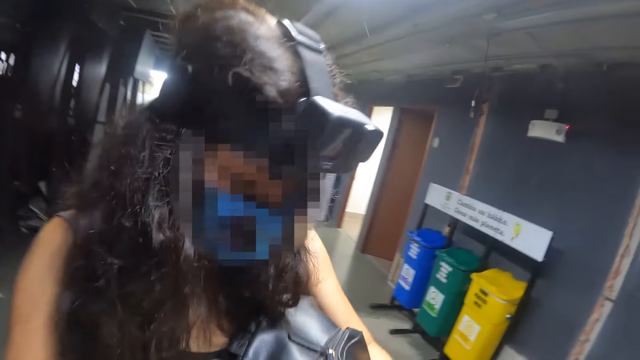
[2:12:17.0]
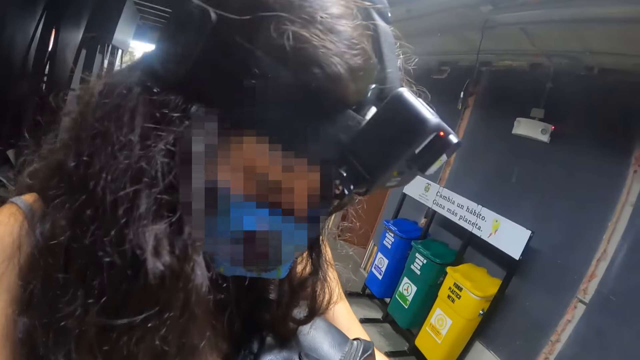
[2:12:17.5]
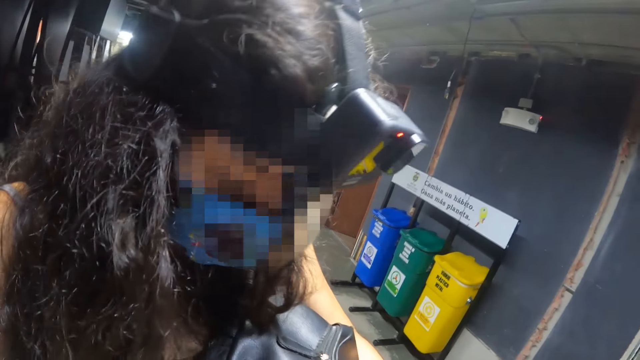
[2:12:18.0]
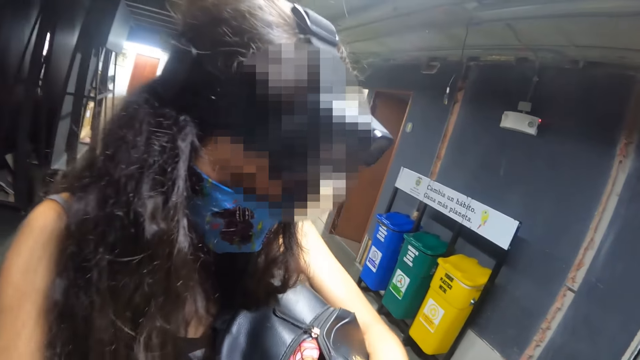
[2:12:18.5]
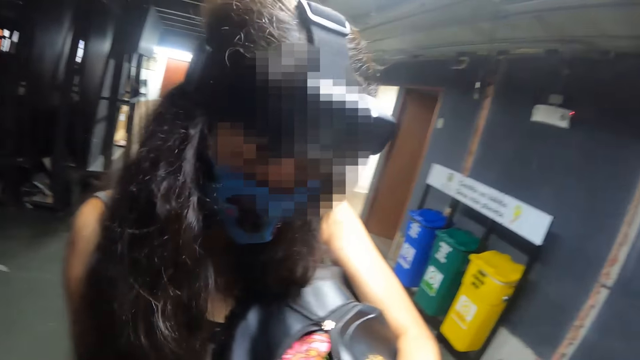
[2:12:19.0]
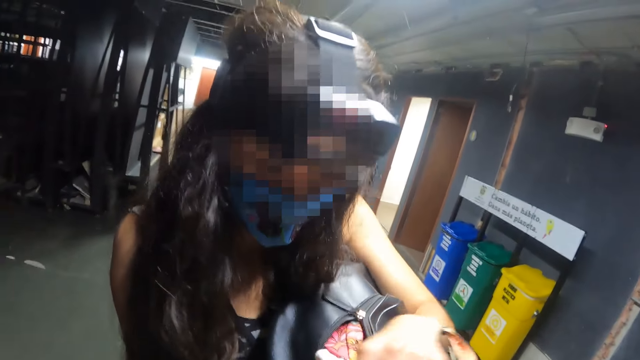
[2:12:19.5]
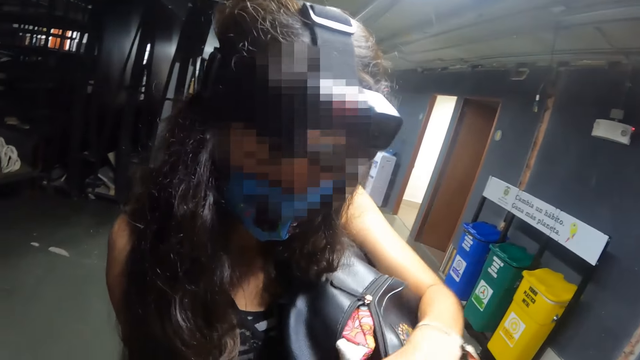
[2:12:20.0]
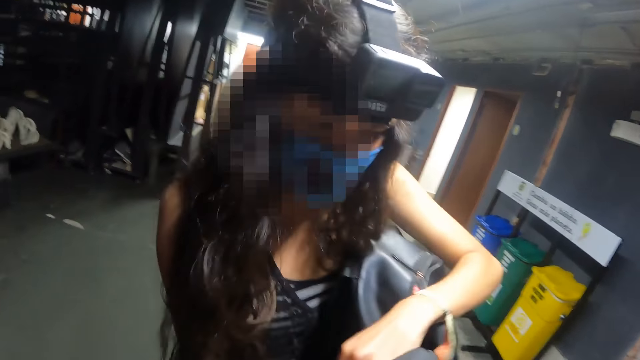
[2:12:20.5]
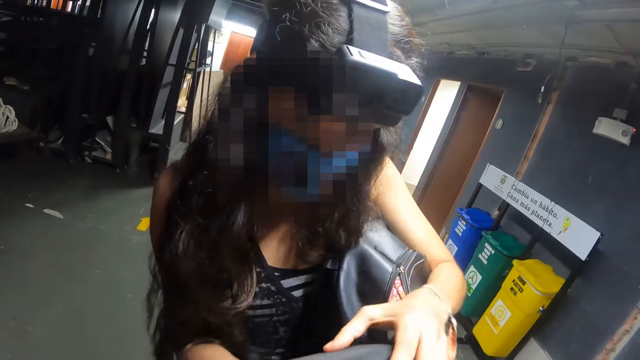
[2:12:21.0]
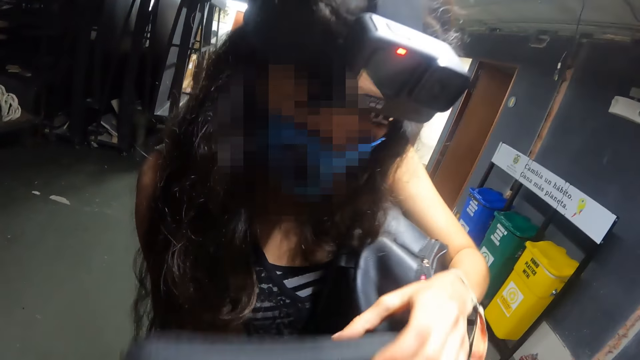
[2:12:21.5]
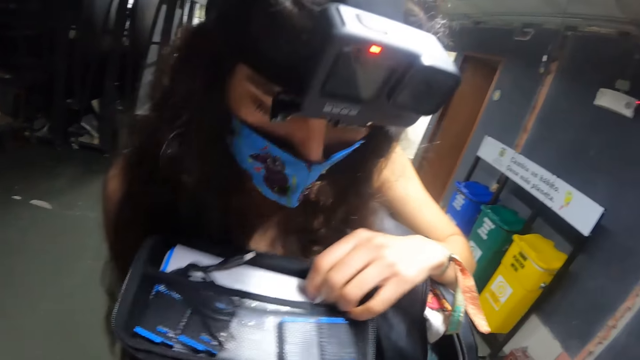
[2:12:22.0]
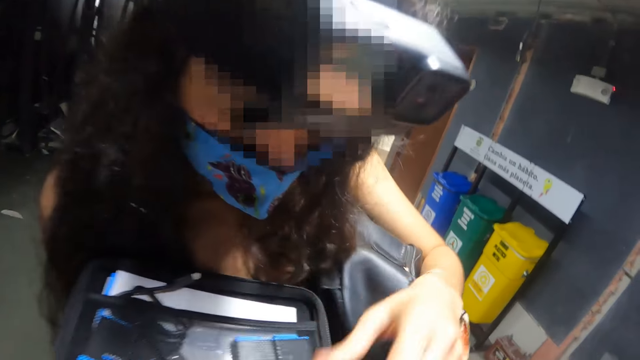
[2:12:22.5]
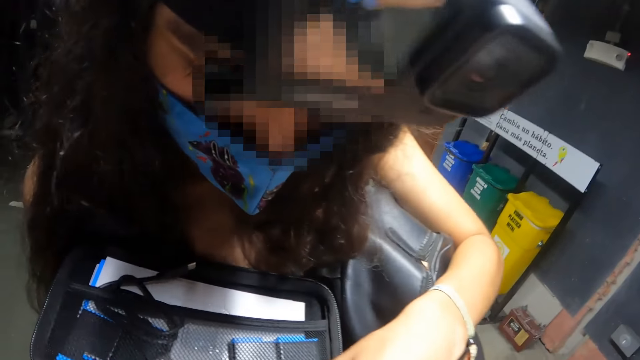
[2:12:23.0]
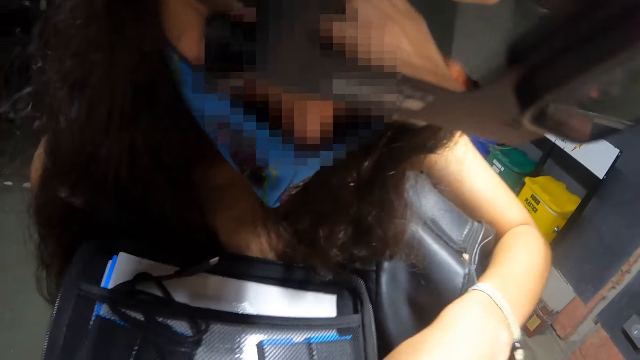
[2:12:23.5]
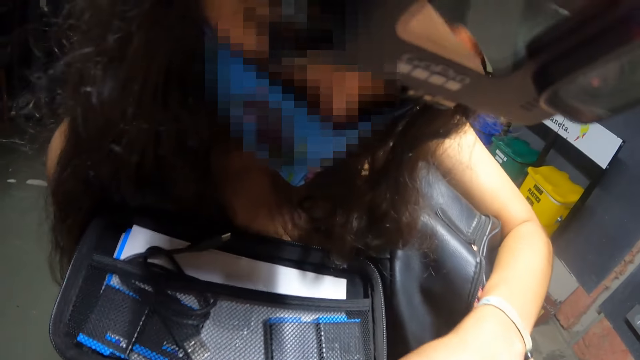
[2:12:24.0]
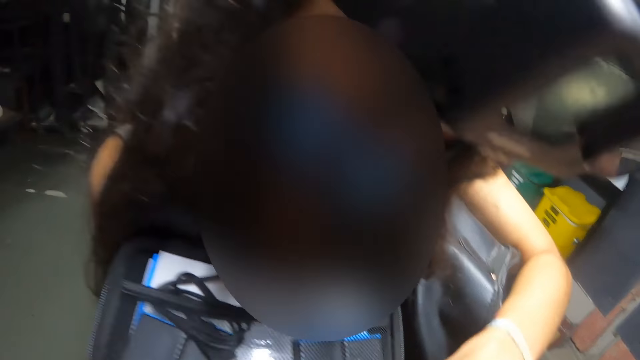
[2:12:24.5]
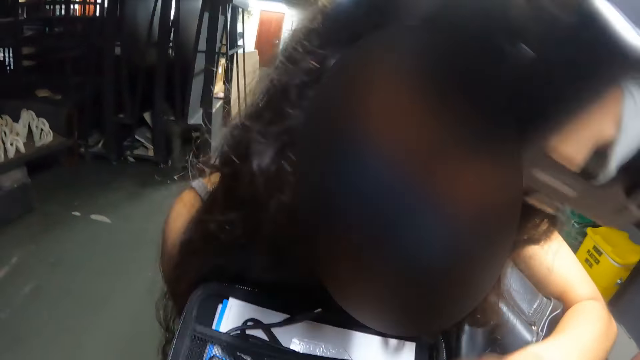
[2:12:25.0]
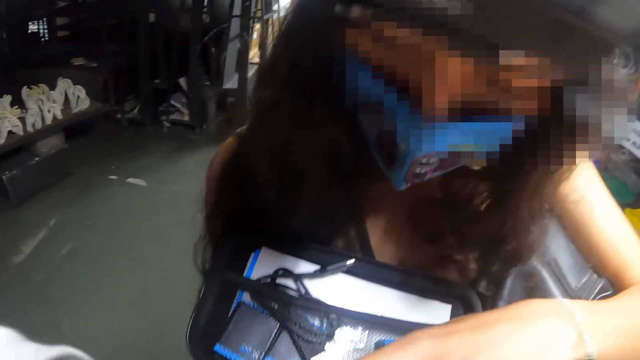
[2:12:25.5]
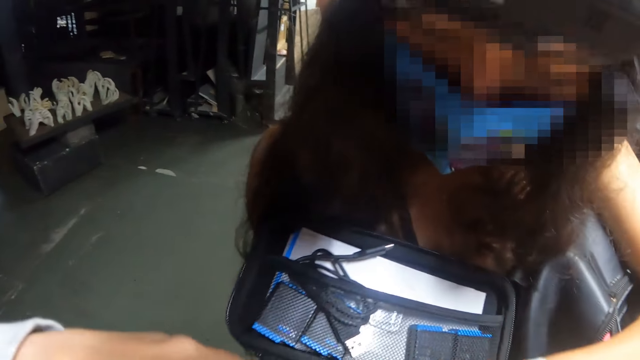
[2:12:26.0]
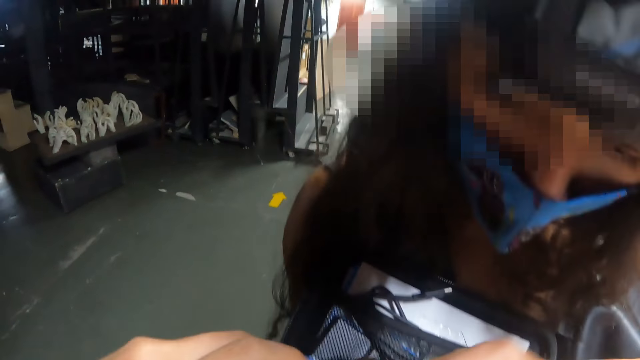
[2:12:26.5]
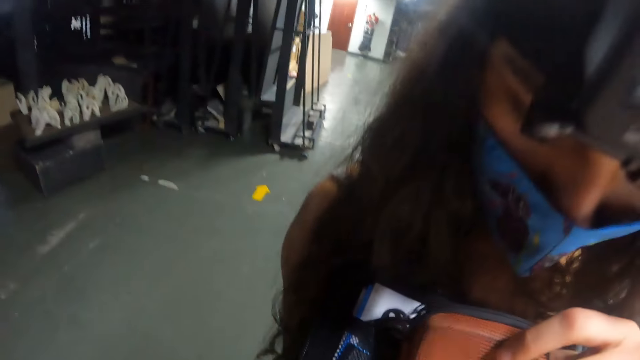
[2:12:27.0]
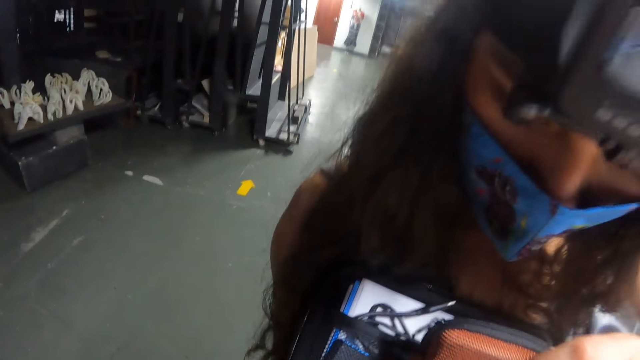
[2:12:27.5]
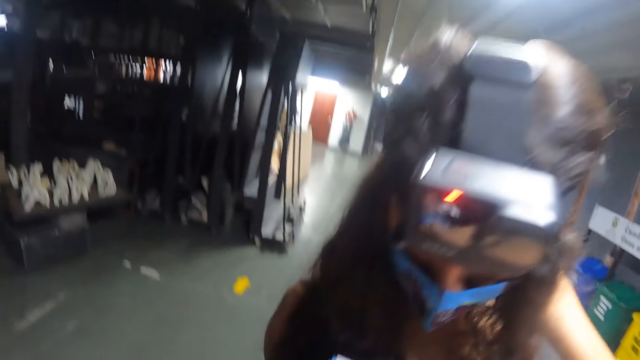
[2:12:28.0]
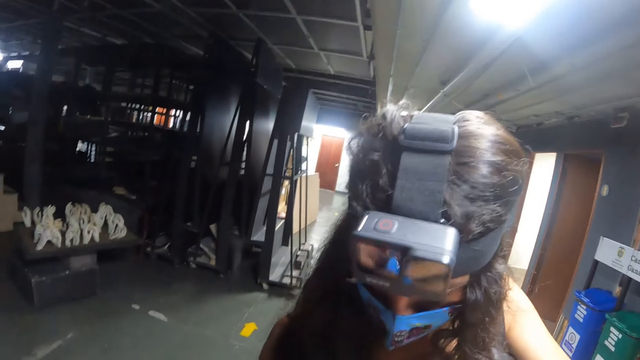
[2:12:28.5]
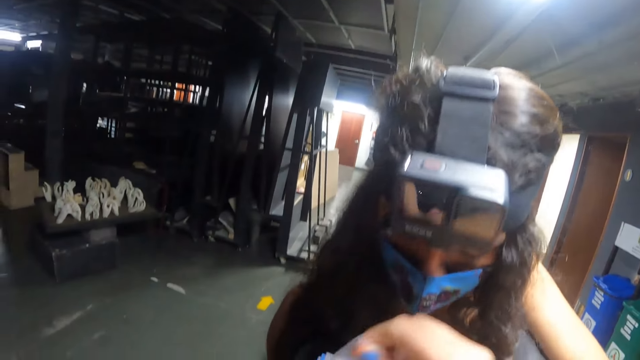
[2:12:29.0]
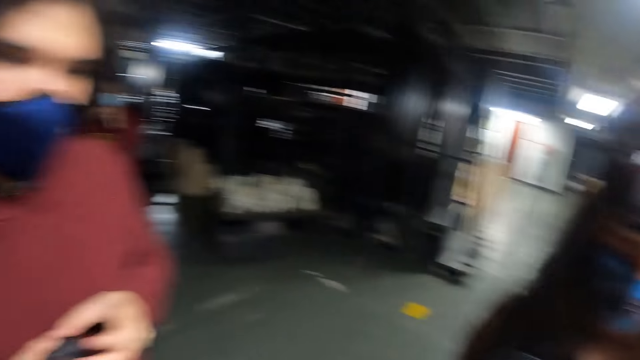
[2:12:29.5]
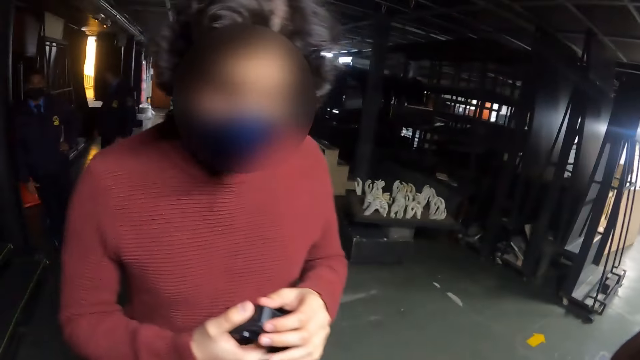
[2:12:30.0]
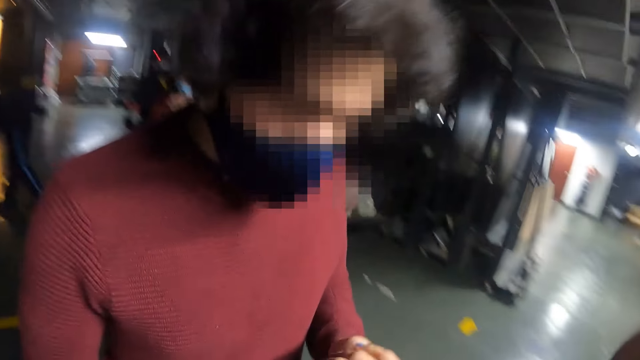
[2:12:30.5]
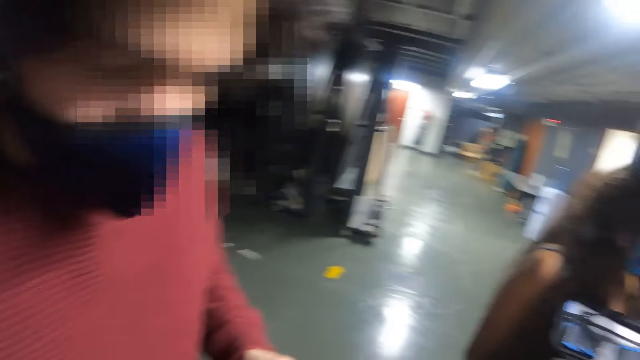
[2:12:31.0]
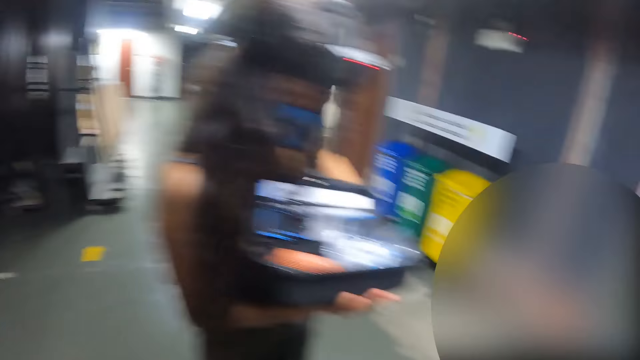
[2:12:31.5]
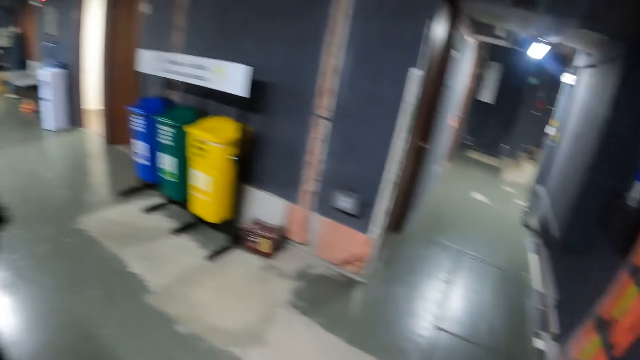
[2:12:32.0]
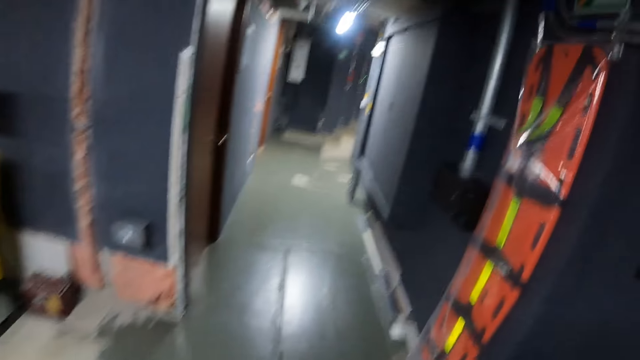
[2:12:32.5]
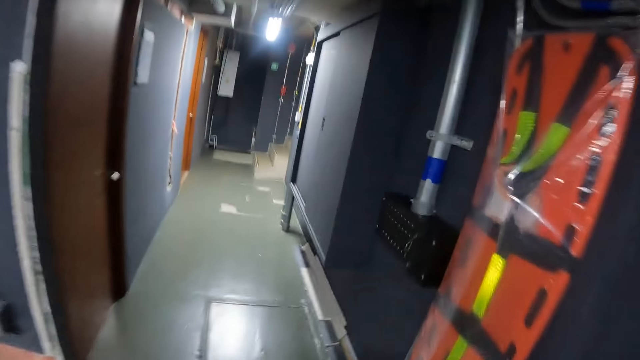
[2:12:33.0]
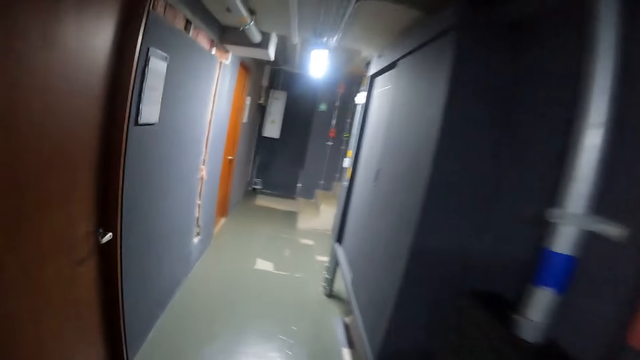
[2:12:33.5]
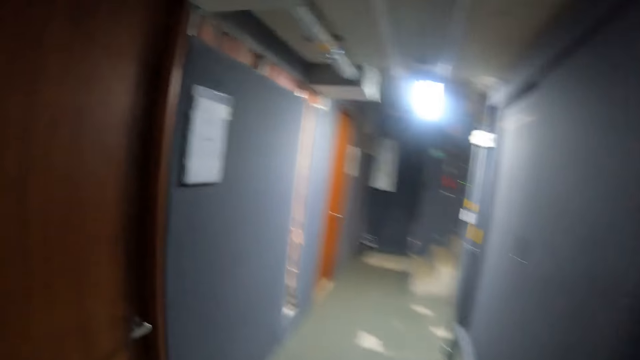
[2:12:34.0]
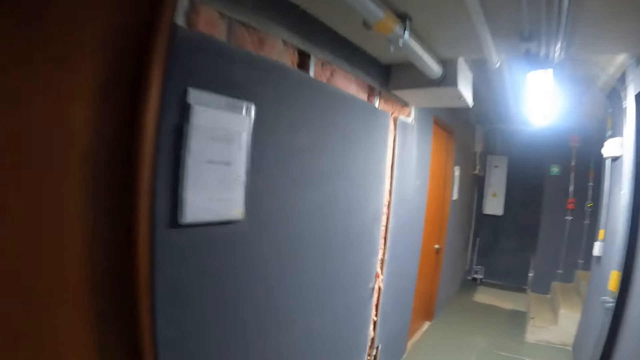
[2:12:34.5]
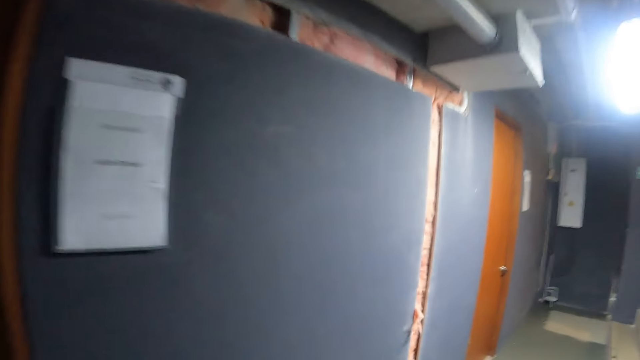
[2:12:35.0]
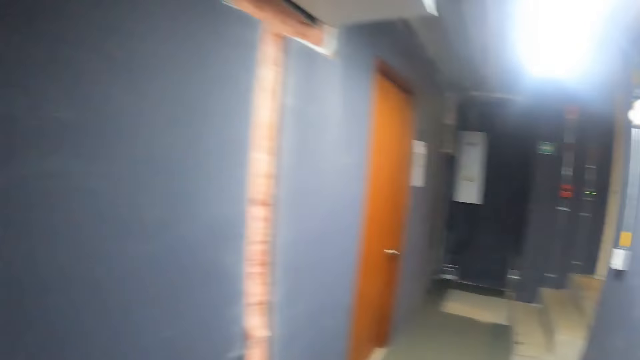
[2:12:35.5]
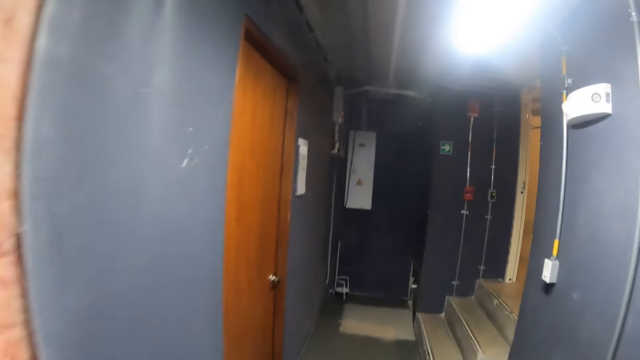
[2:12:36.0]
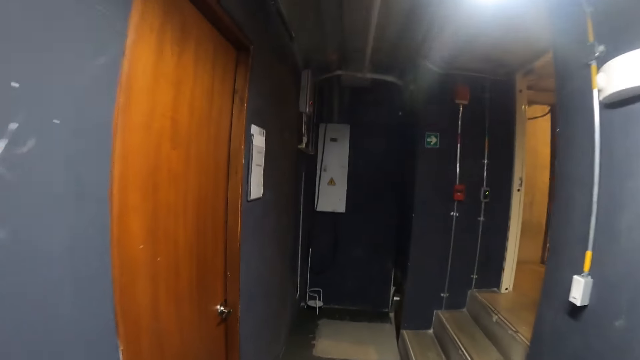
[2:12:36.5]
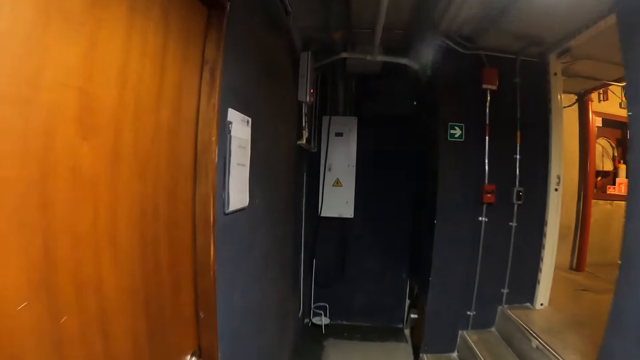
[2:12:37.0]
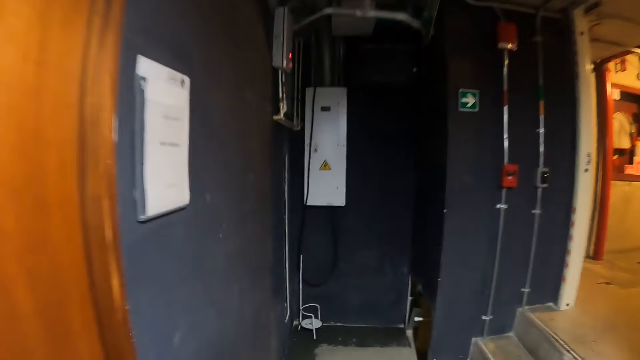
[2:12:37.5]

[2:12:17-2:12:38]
The camera wearer looks around. They stand and speak to a woman. The woman looks in the bag and opens something. The camera wearer looks at the woman. They look at another person. They walk around.
